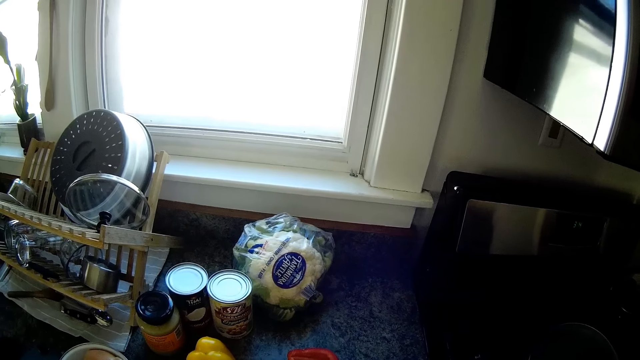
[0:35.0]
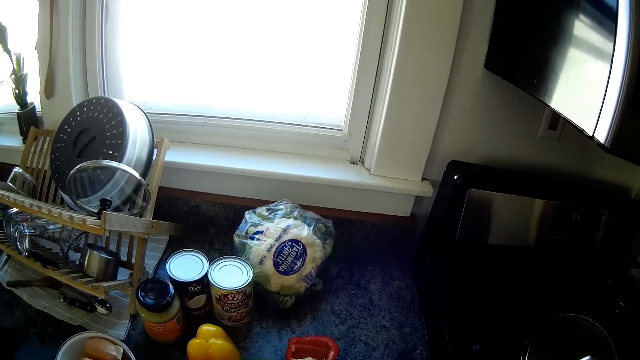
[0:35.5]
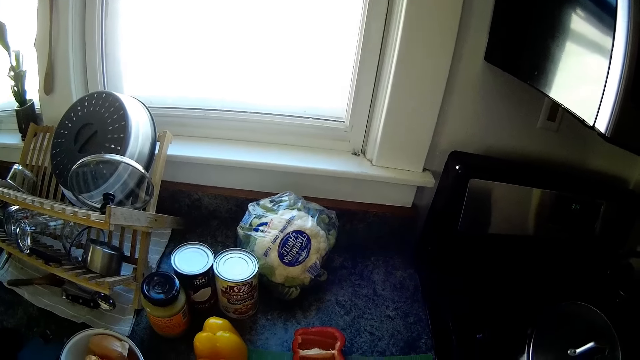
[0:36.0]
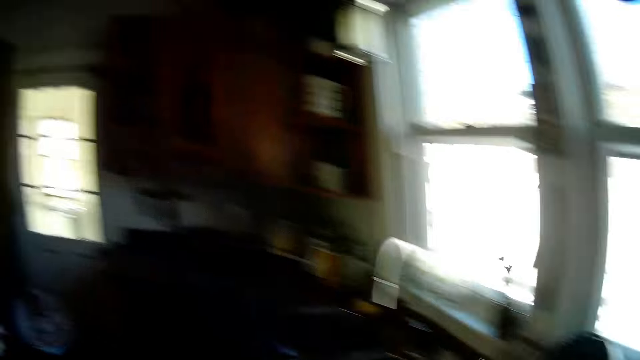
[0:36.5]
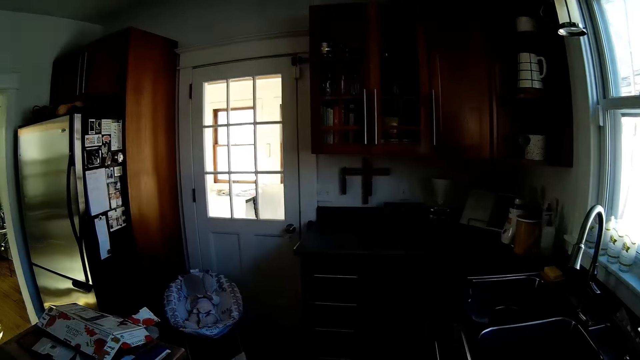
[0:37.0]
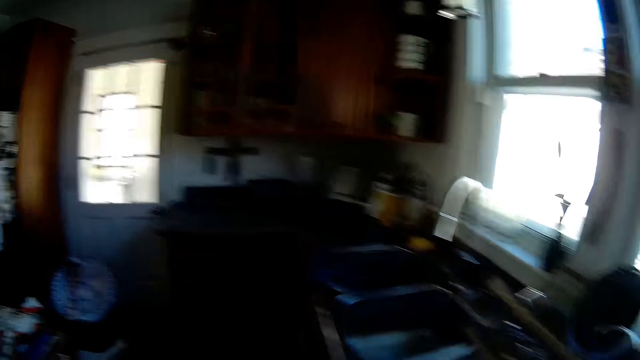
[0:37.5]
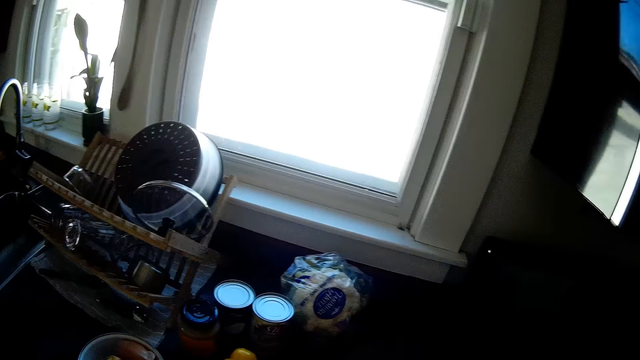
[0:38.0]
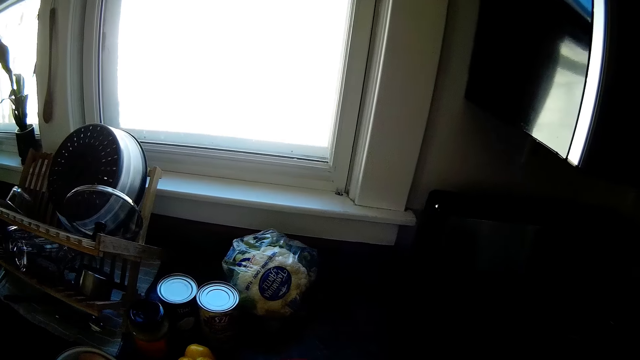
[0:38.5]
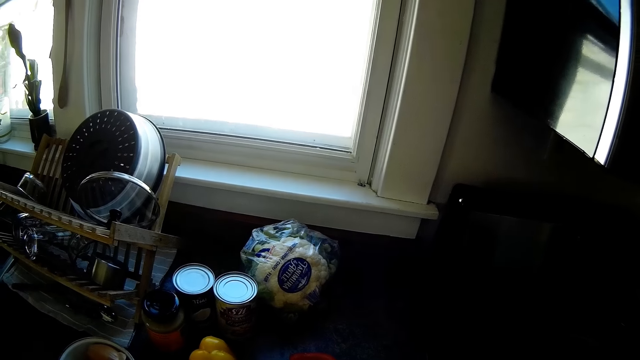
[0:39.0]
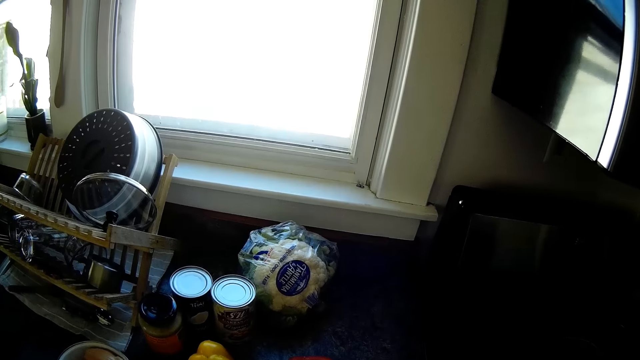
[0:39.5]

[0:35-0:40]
The camera wearer looks around.
